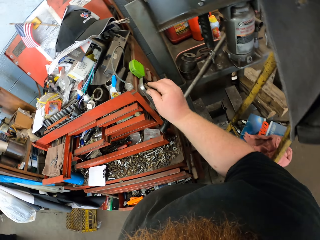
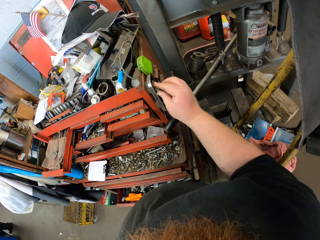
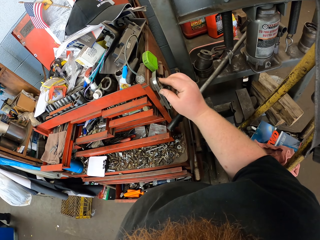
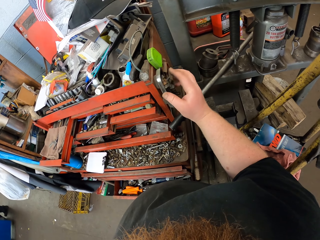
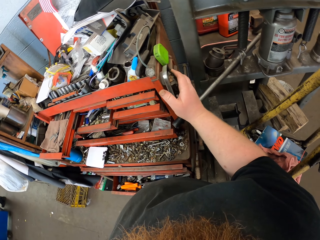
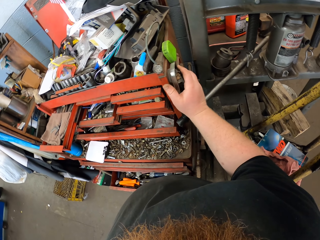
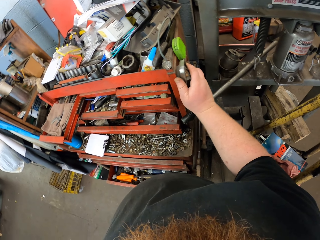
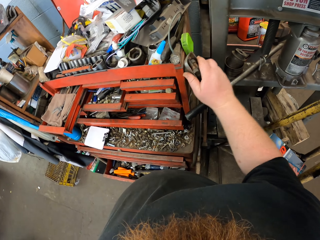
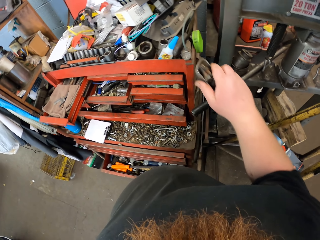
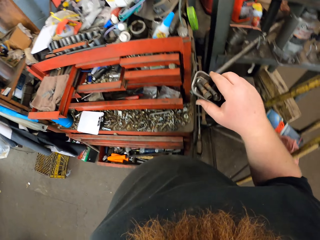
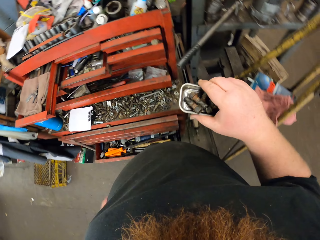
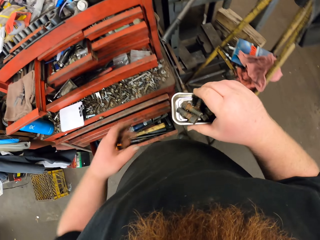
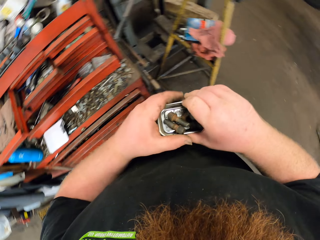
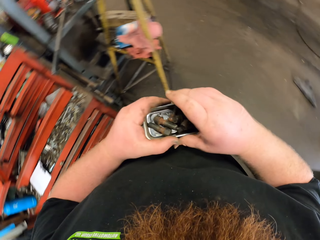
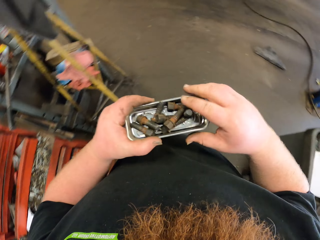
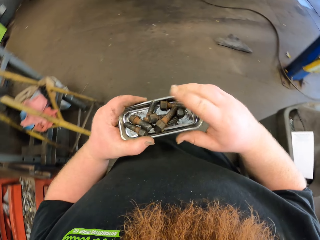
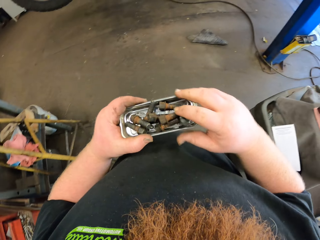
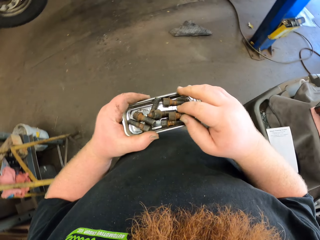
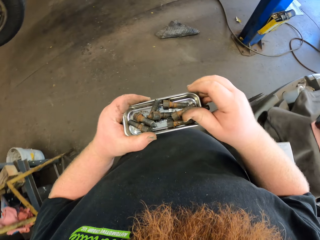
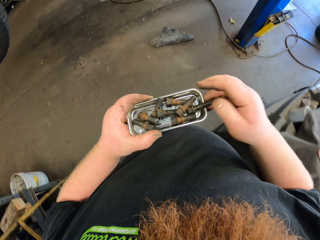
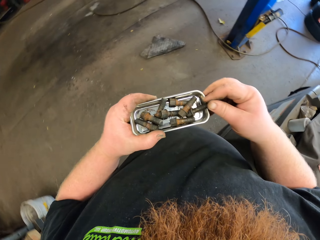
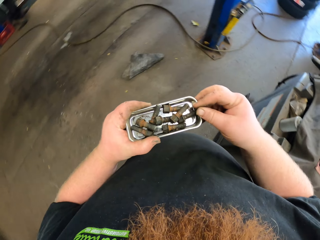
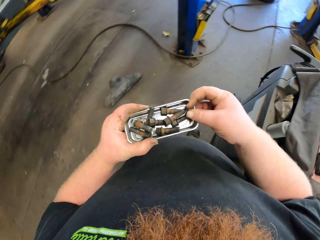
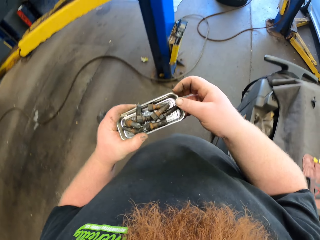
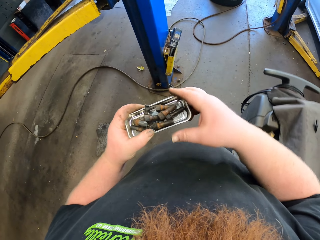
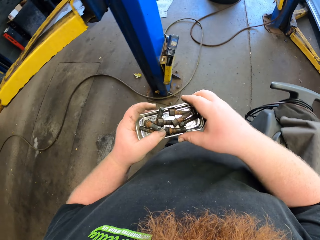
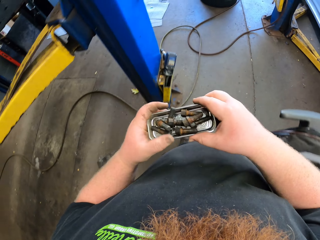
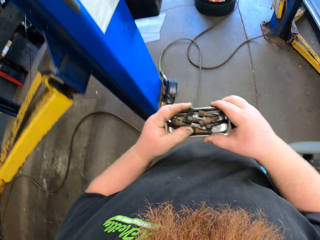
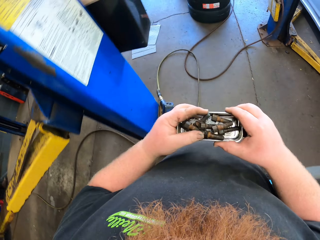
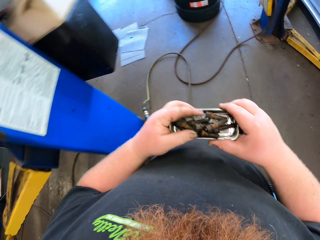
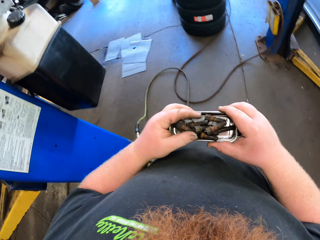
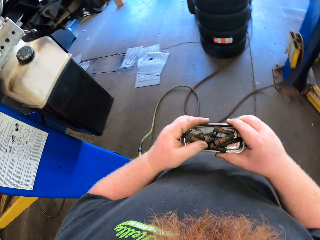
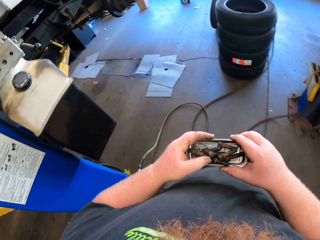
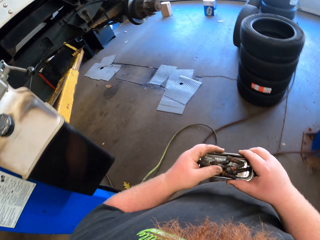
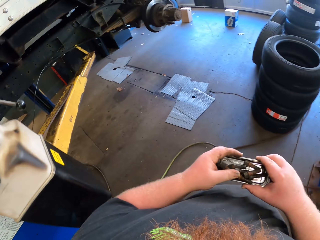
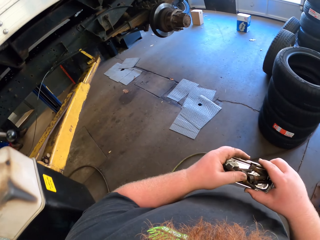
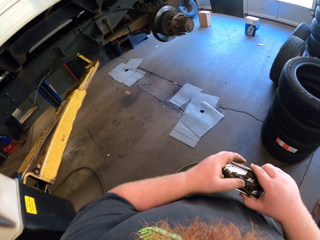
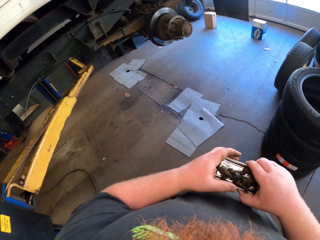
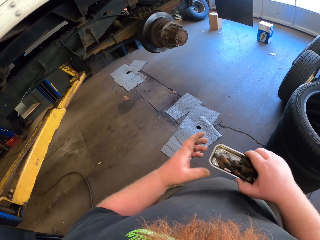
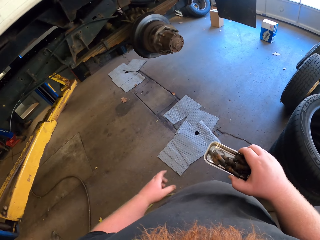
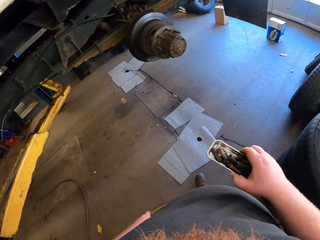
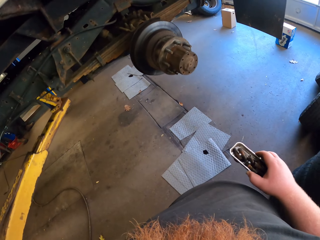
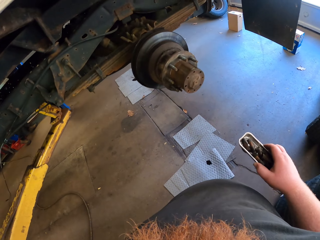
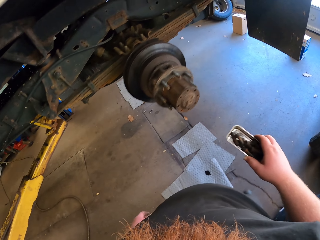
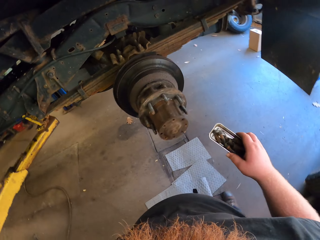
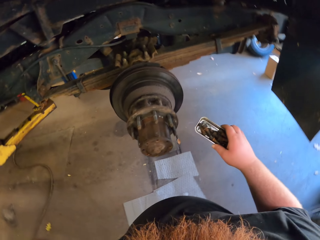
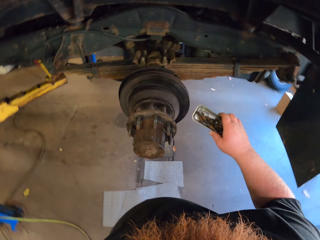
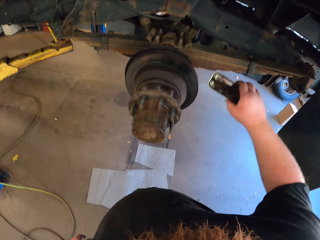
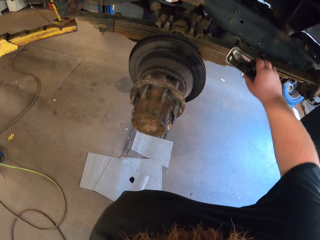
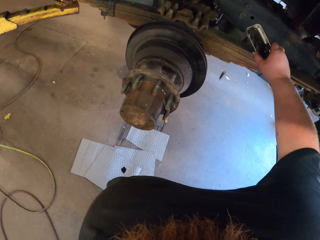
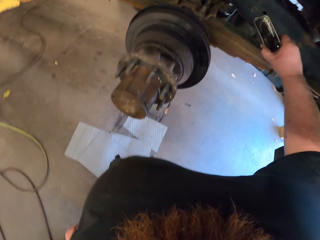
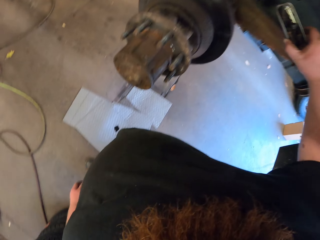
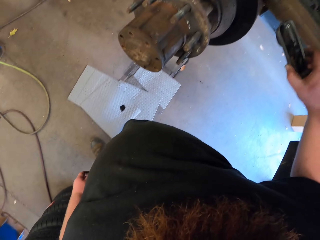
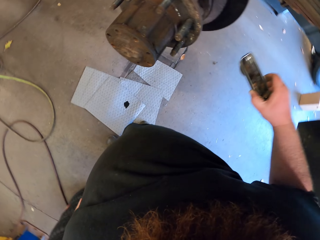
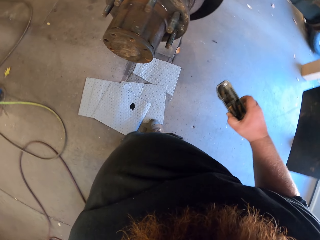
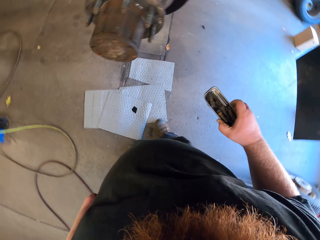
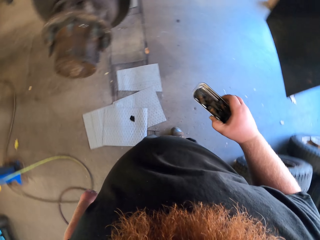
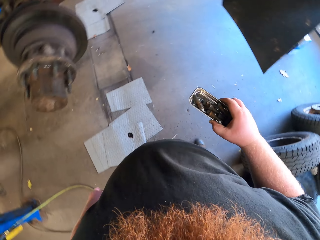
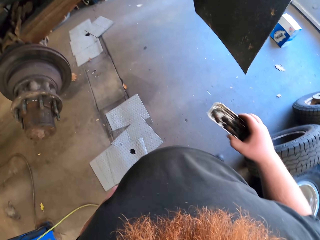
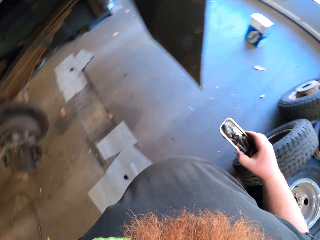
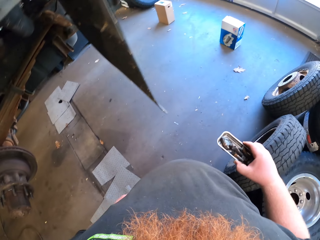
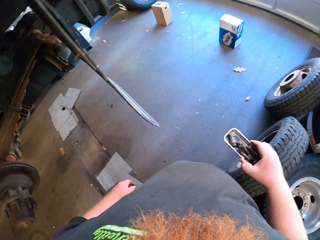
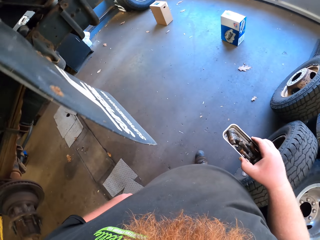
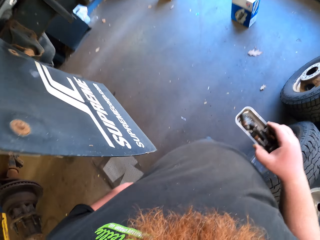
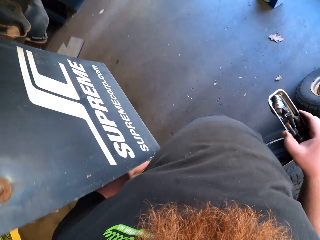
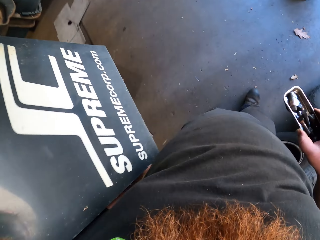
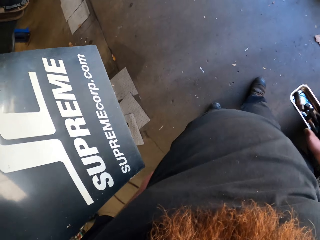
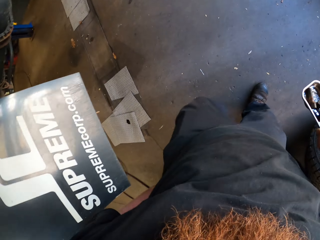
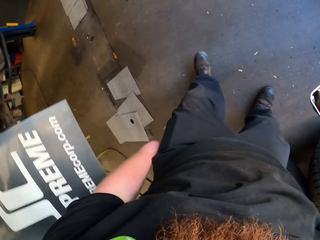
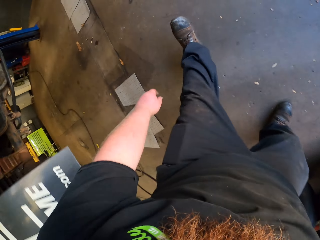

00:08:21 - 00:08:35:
The camera wearer puts the bolt down. He picks up the metal dish with bolts inside with his right hand. He walks and holds the metal dish with bolts inside with both hands. He walks and touches the bolt. He stops walking. He looks around.

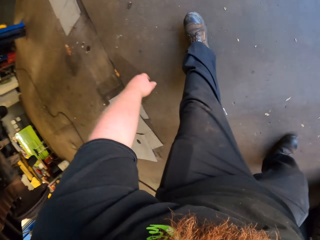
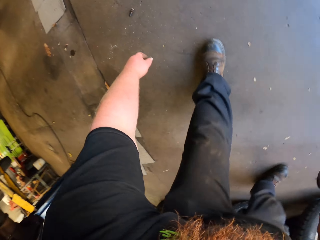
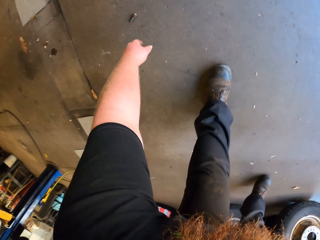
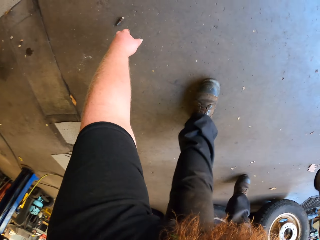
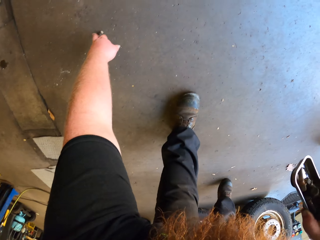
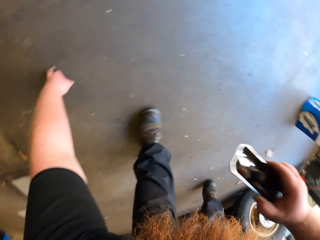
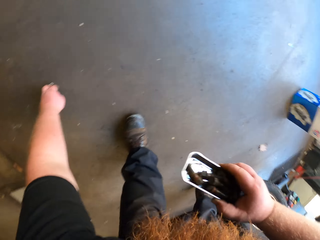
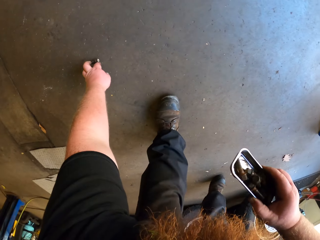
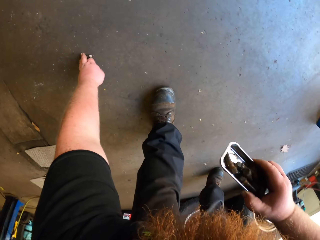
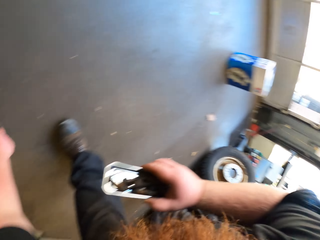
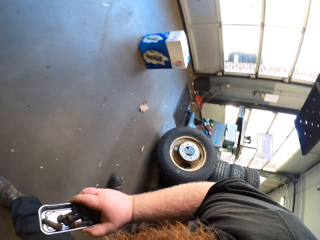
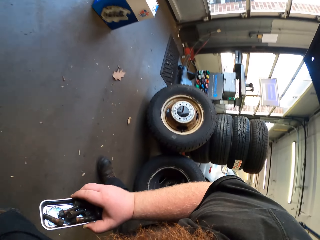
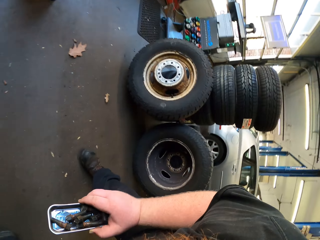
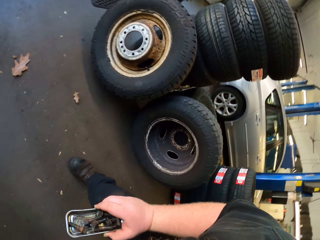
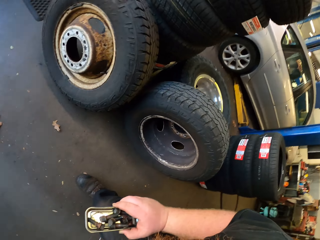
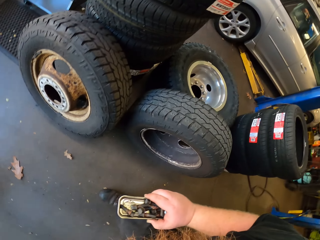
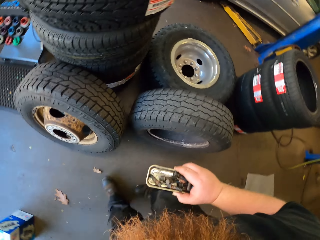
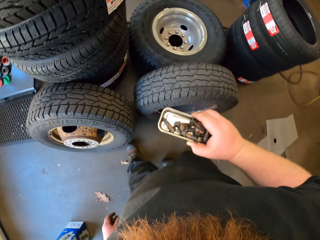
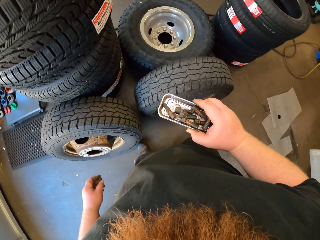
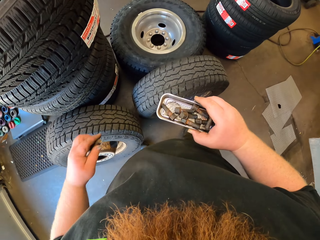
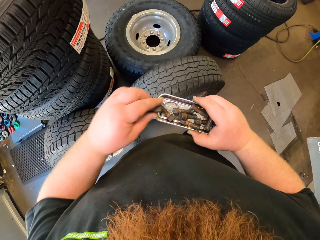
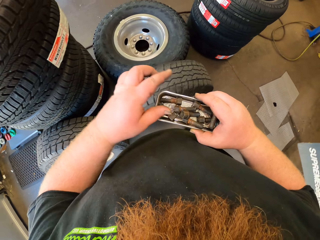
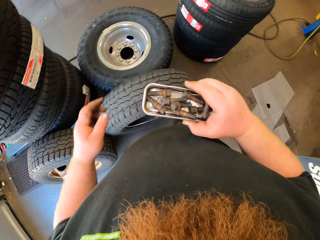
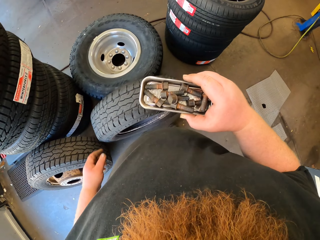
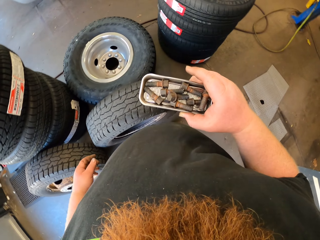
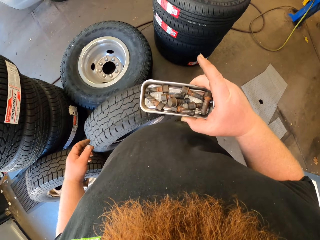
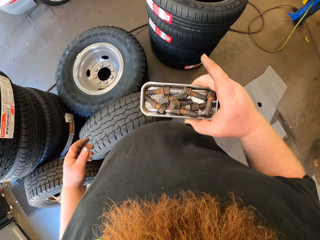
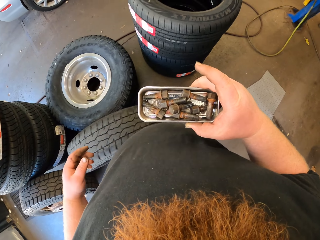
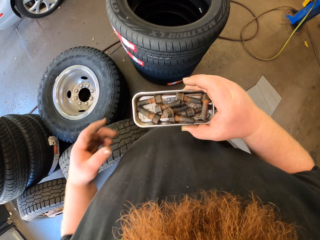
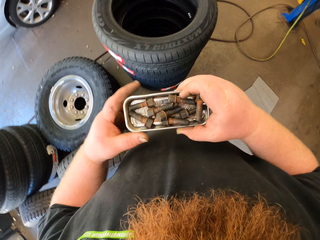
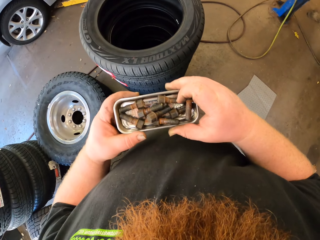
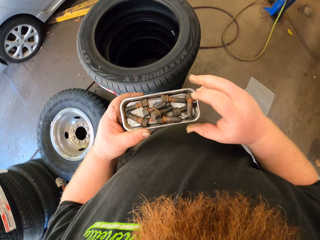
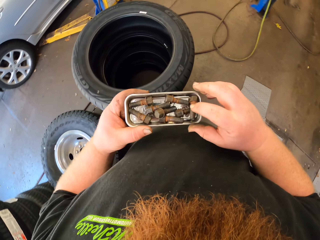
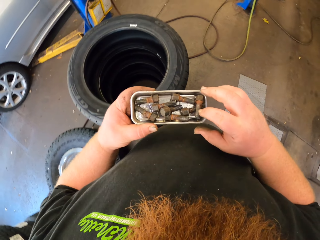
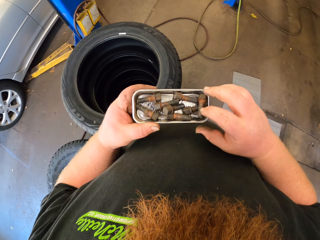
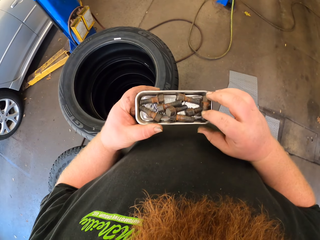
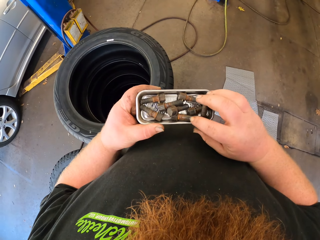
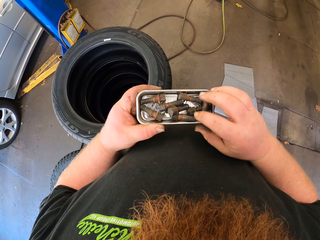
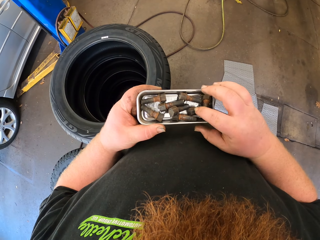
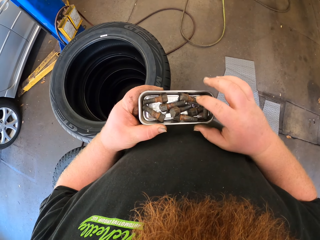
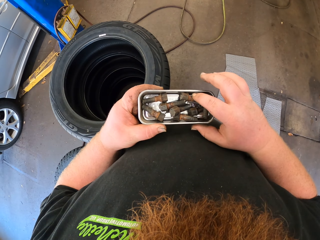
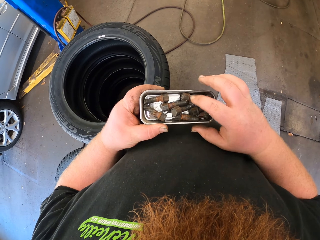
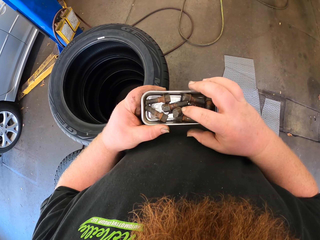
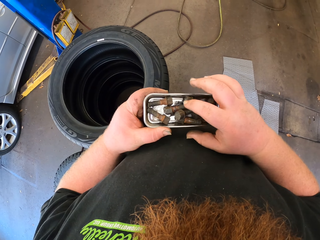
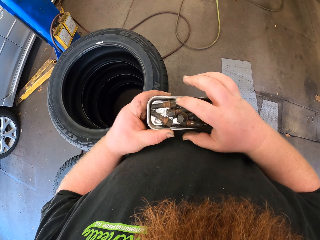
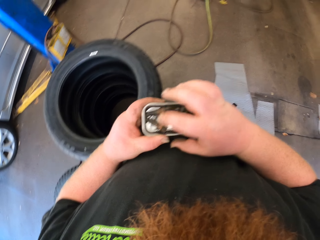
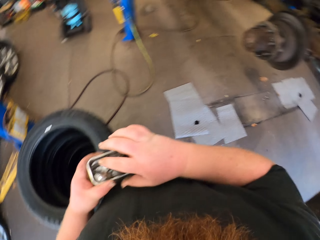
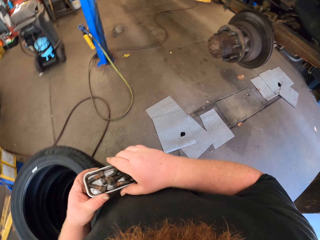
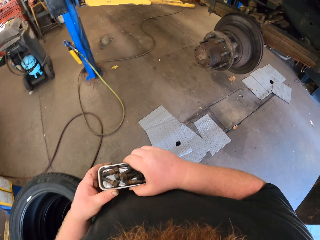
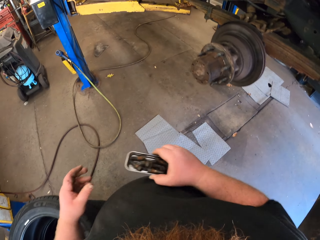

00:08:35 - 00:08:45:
The camera wearer picks up a bolt on the floor. He looks around. He puts the bolt in the metal dish with his left hand. He counts the bolts.
